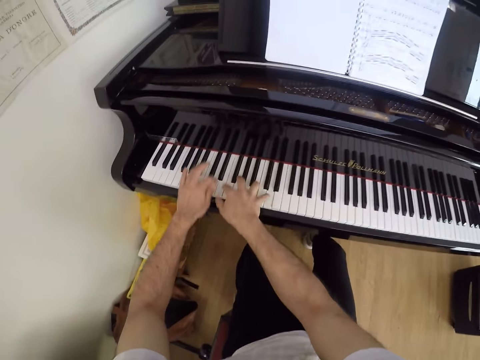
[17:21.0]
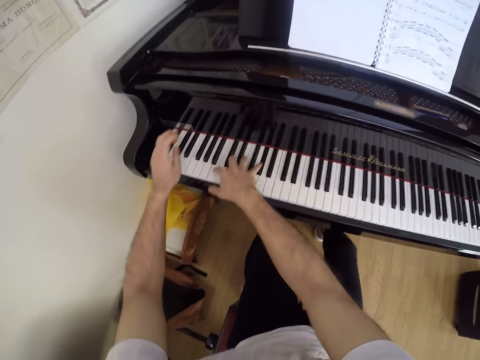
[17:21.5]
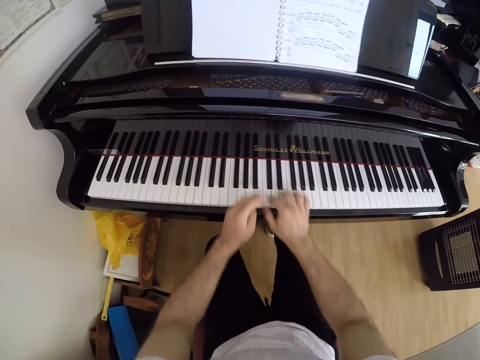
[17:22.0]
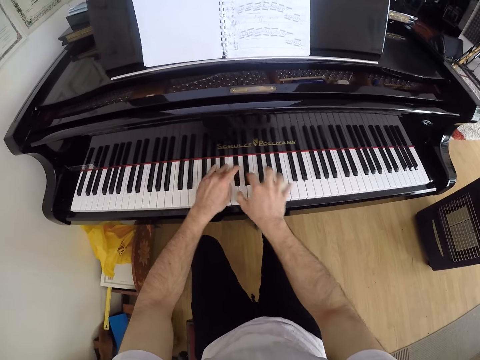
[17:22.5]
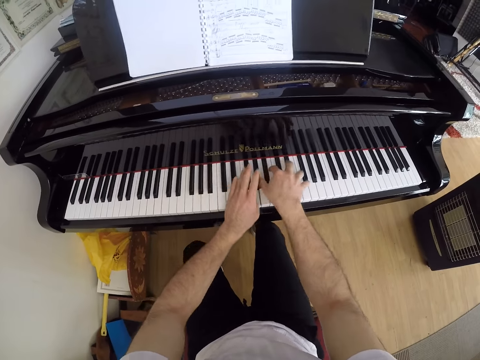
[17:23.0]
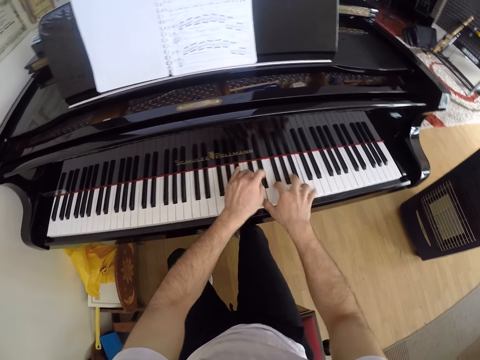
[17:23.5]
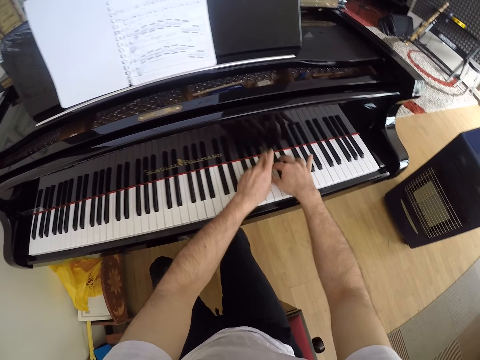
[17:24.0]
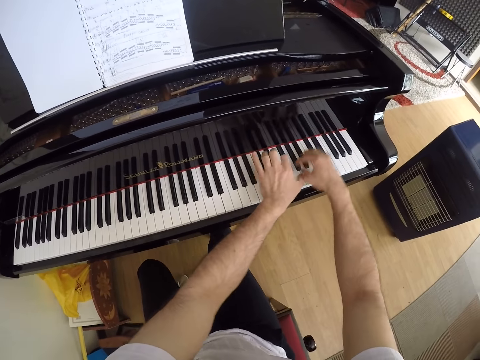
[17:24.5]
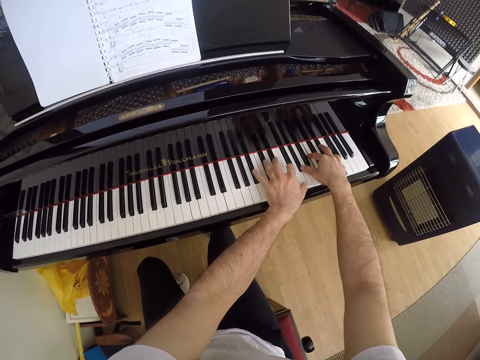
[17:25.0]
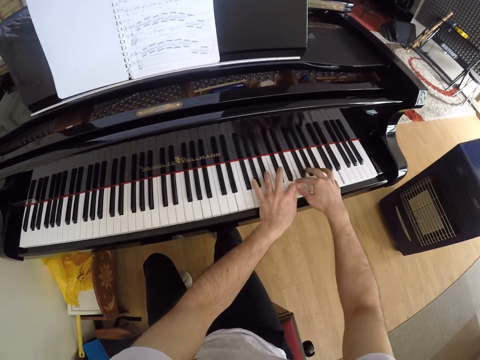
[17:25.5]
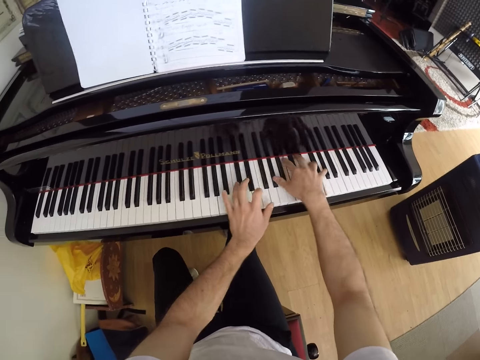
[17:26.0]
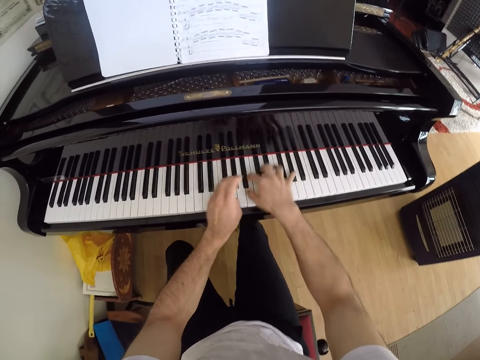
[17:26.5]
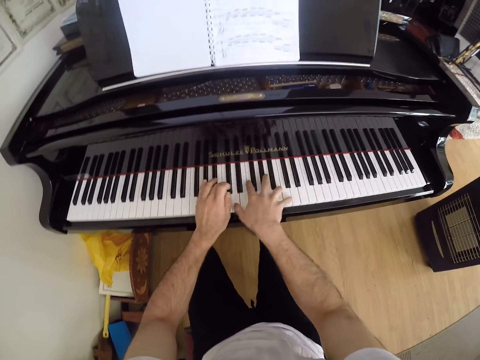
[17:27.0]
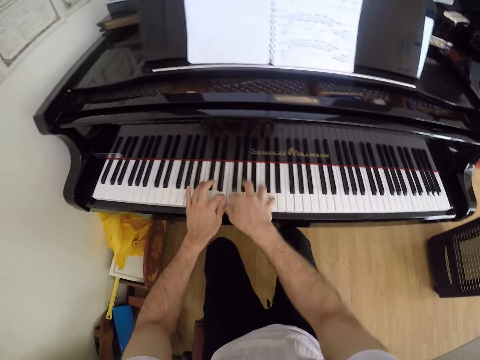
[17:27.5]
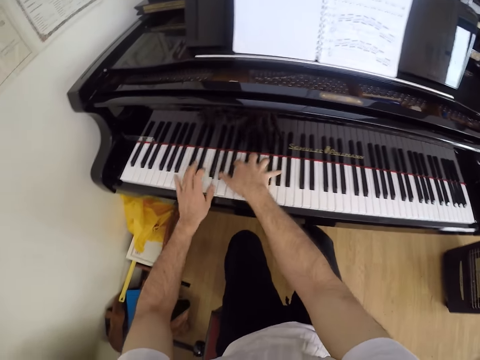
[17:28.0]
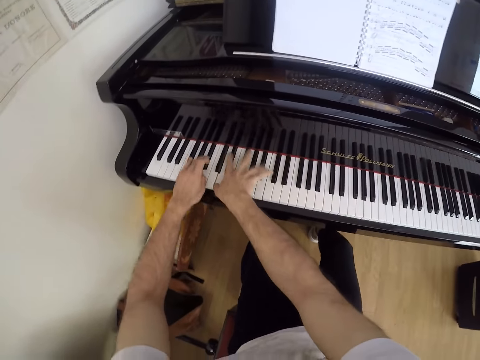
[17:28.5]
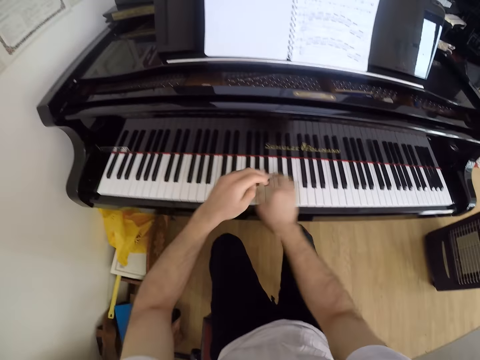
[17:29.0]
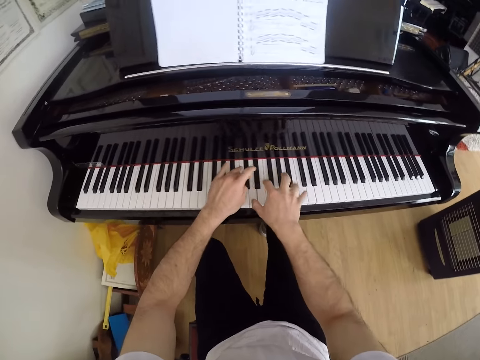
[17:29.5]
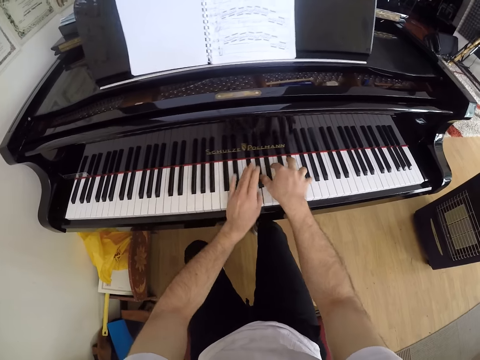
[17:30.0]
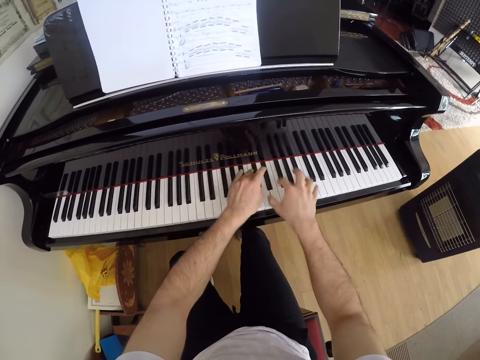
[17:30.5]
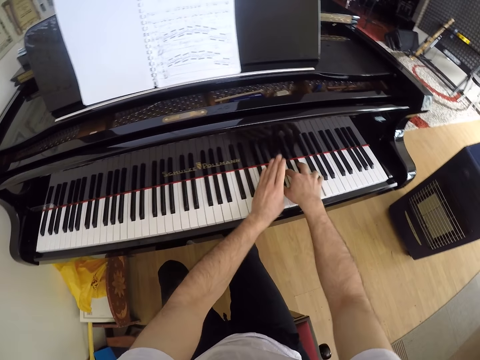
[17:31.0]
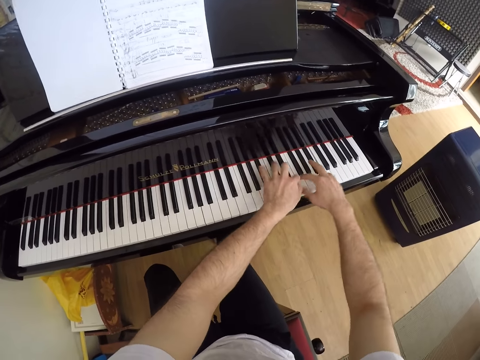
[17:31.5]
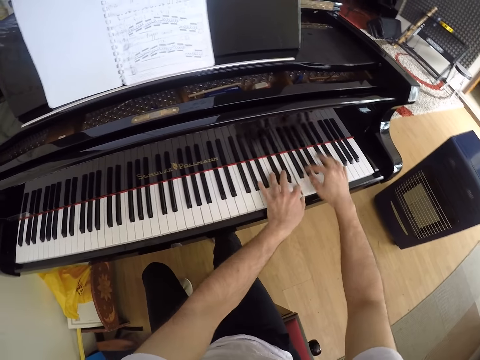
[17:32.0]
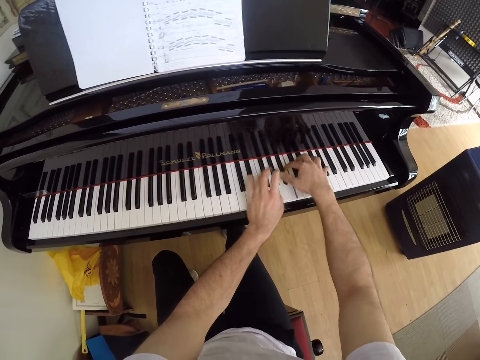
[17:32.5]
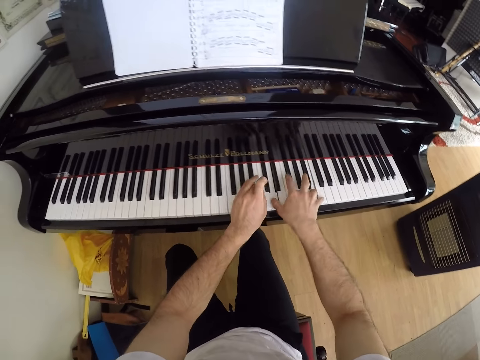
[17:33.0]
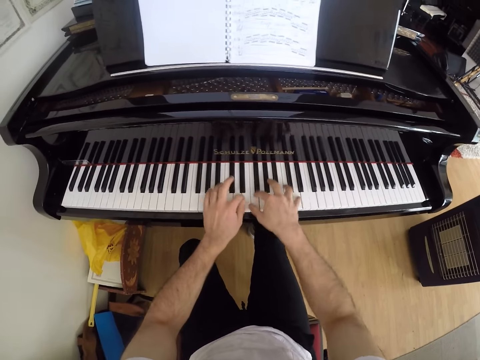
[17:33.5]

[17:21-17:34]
The camera wearer removes the hands from the keys. They play the piano. They raise a hand. They play the piano.

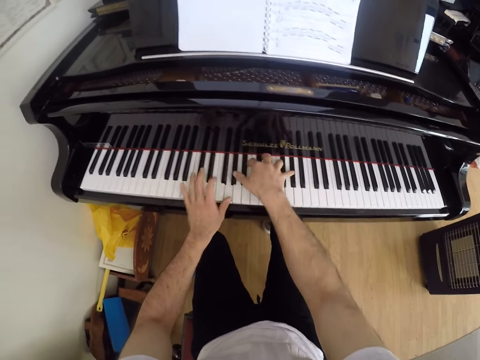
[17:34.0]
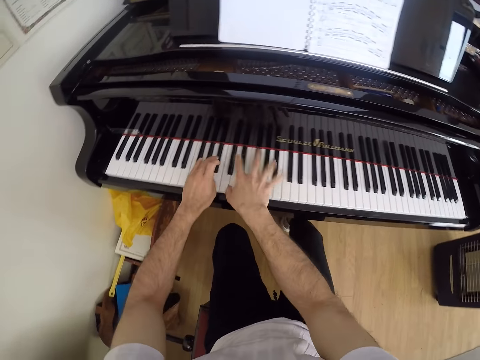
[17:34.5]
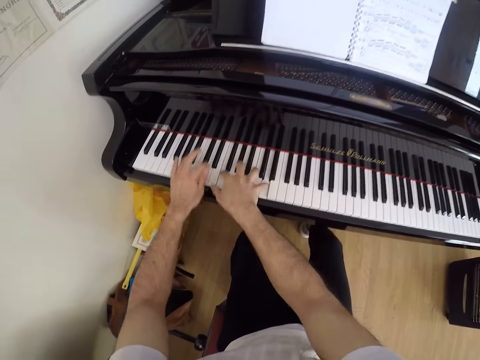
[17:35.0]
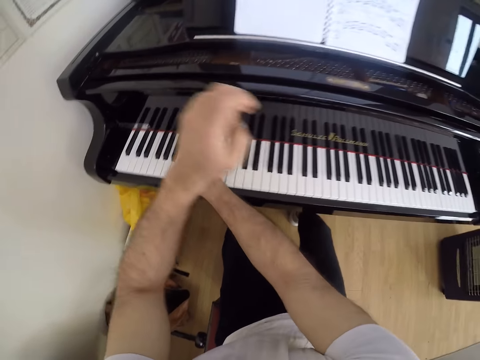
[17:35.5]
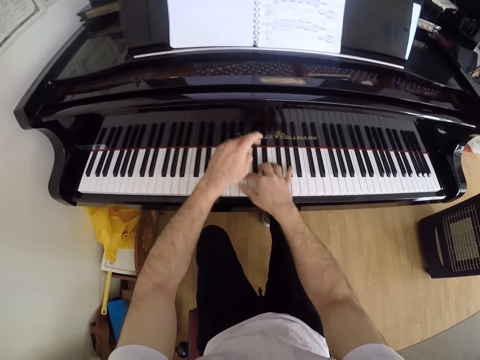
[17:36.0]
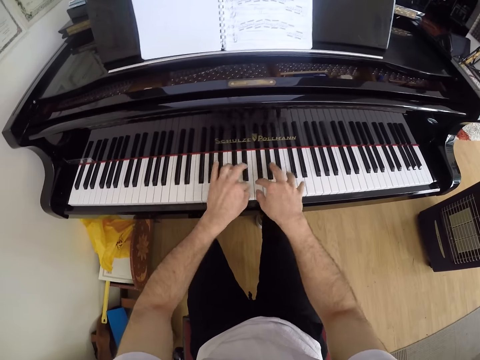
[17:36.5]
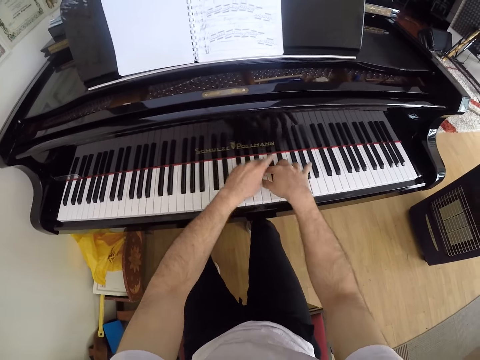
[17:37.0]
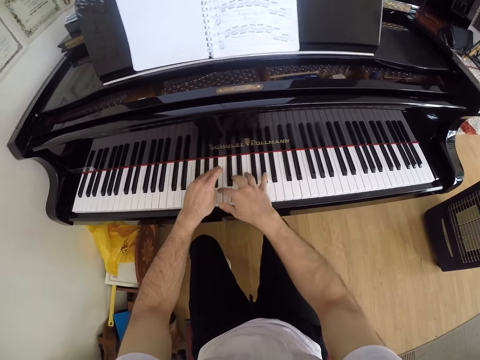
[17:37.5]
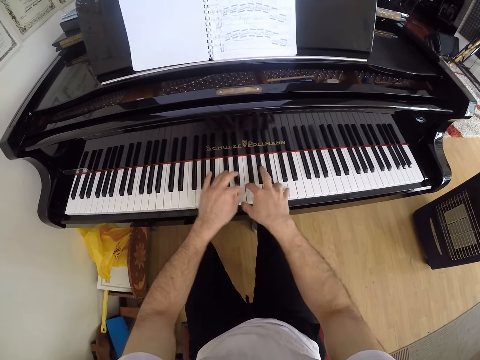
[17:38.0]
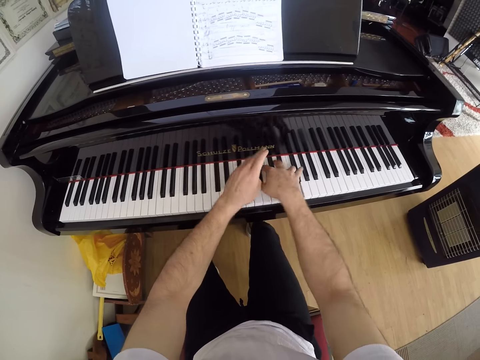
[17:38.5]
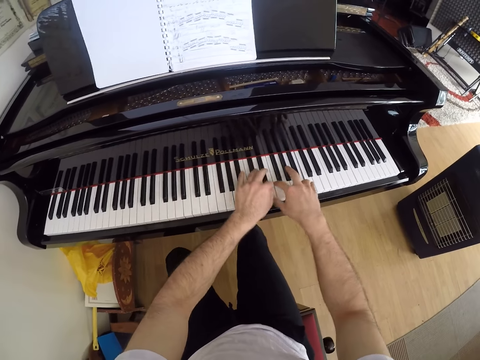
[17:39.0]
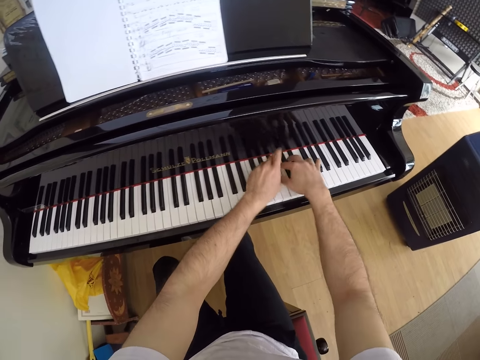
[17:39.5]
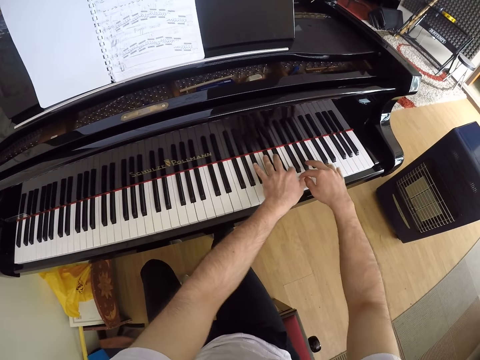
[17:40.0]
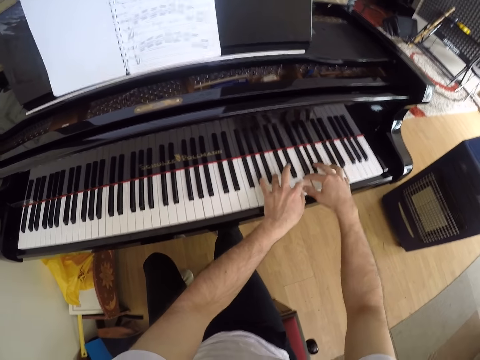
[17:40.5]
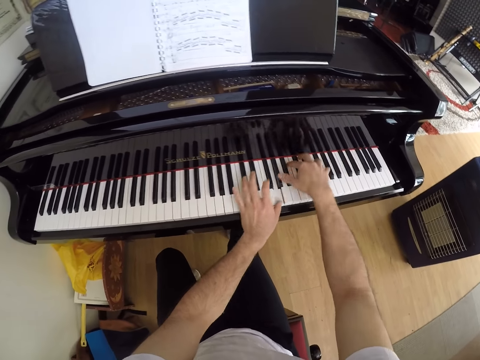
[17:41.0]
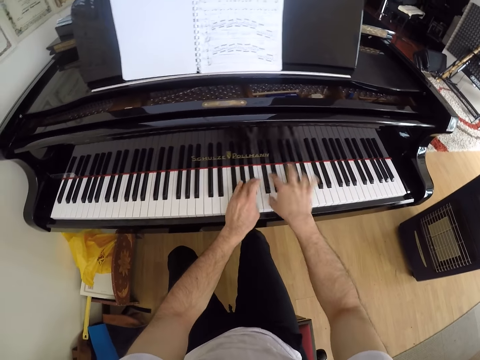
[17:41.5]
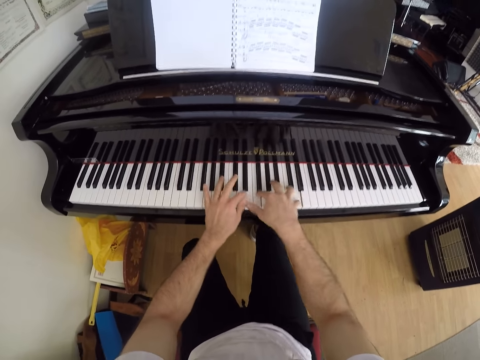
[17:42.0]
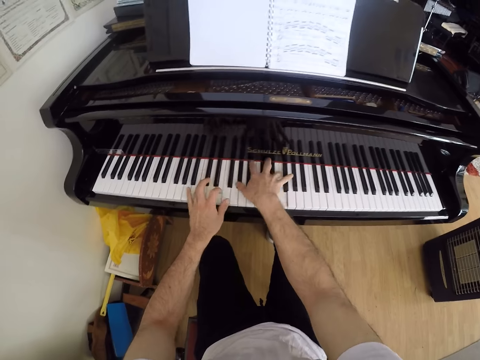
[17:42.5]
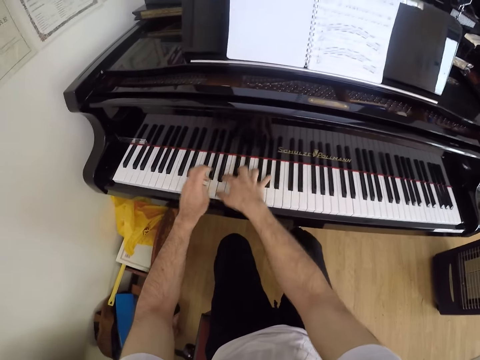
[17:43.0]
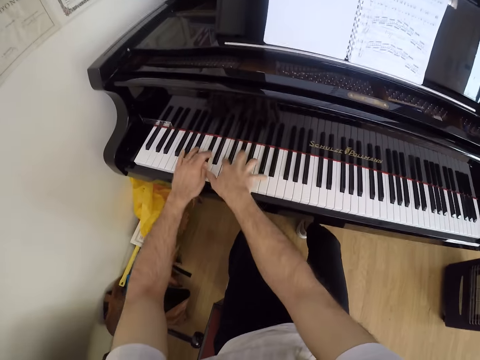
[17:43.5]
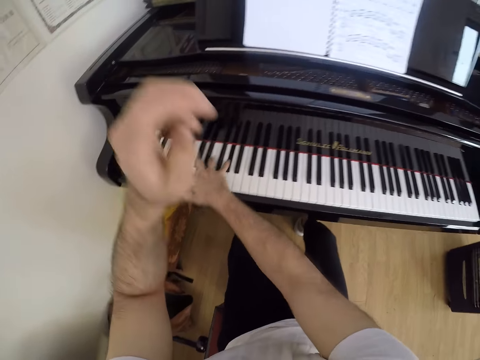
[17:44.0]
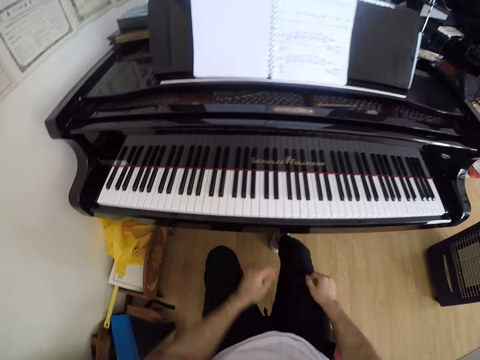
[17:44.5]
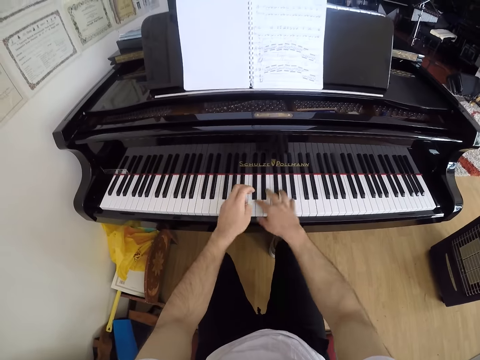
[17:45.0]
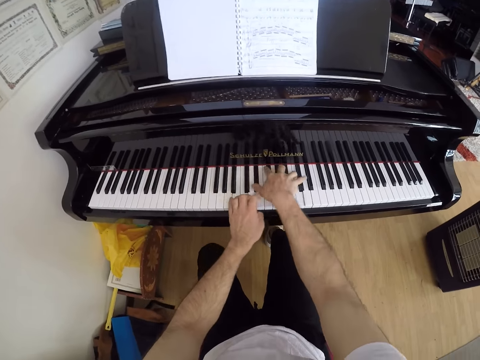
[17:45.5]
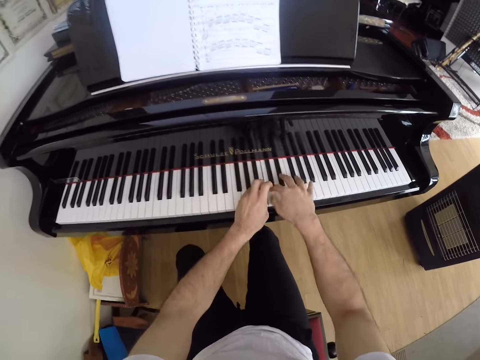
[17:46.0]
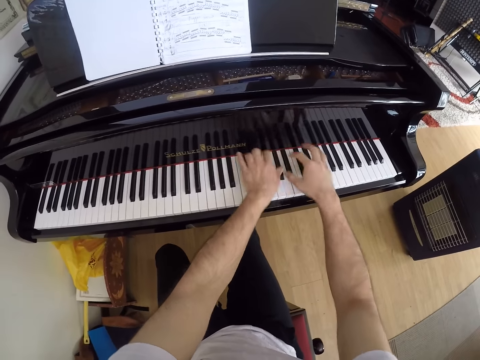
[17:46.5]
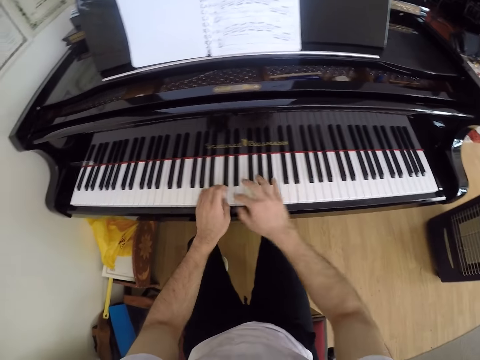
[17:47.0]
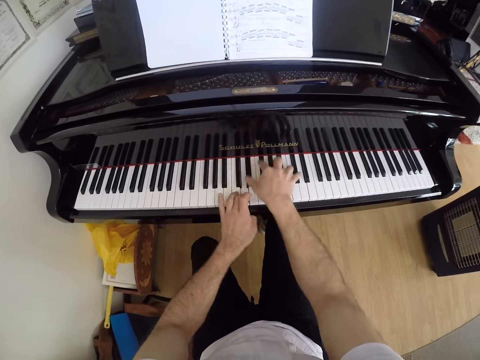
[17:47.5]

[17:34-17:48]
The camera wearer raises a hand. They play the piano. They raise a hand, lower the hands and play the piano. They raise the hands from the keys.
